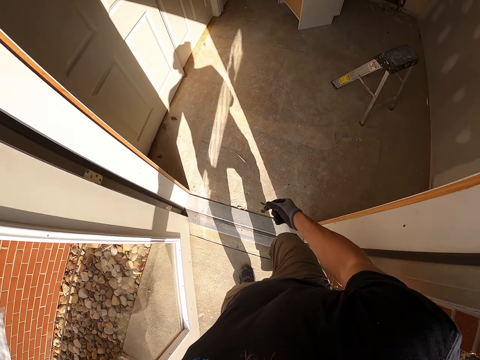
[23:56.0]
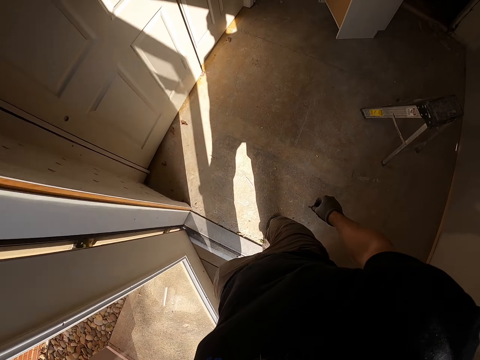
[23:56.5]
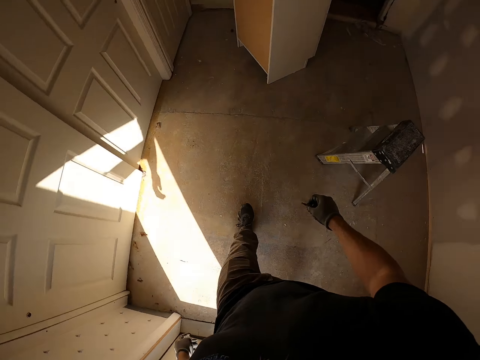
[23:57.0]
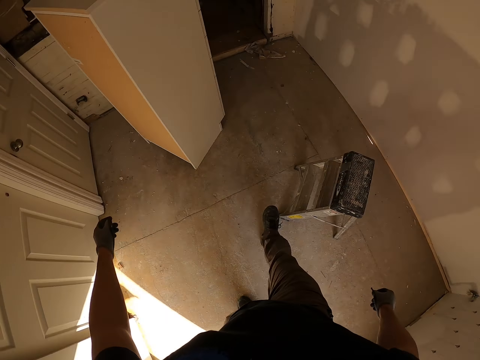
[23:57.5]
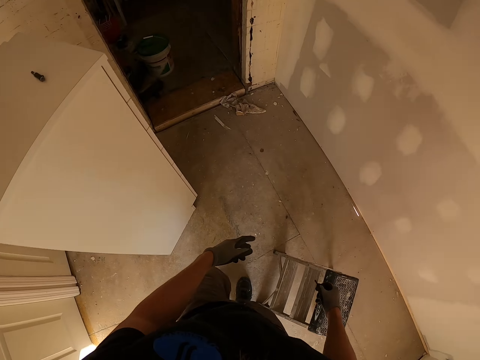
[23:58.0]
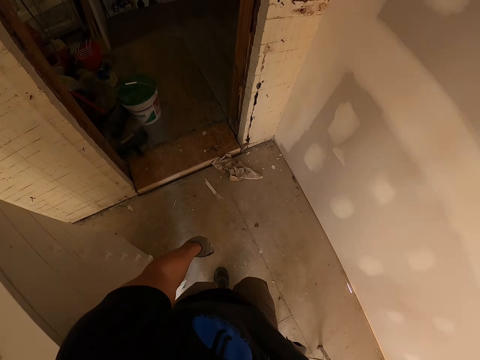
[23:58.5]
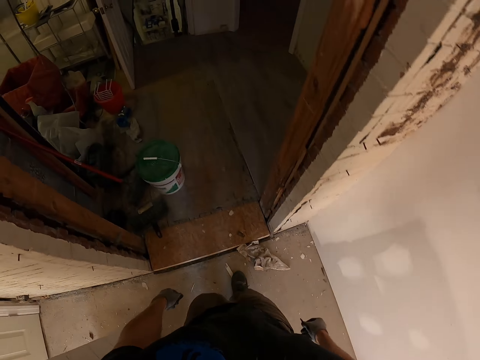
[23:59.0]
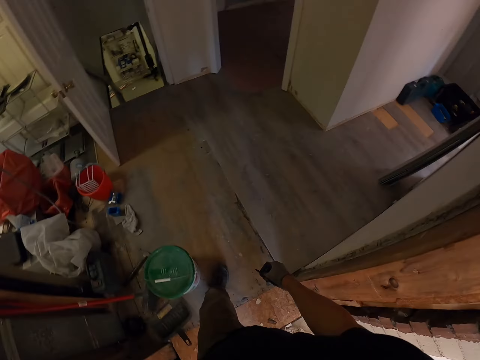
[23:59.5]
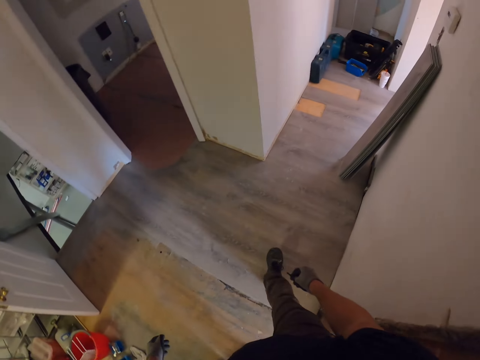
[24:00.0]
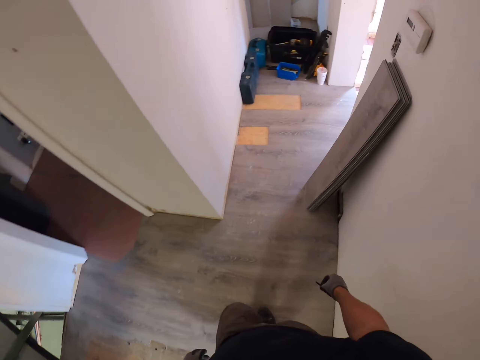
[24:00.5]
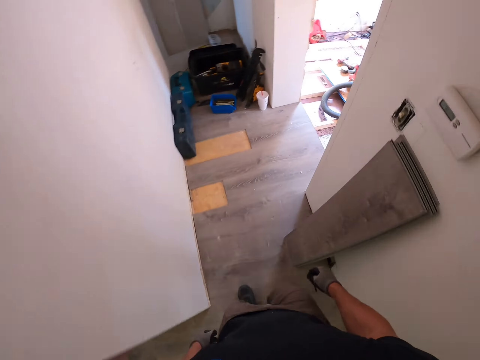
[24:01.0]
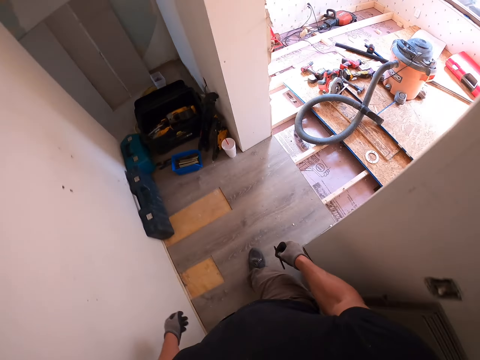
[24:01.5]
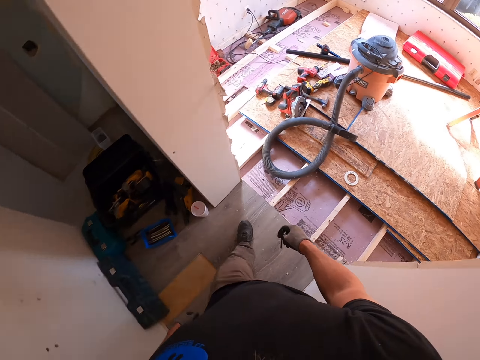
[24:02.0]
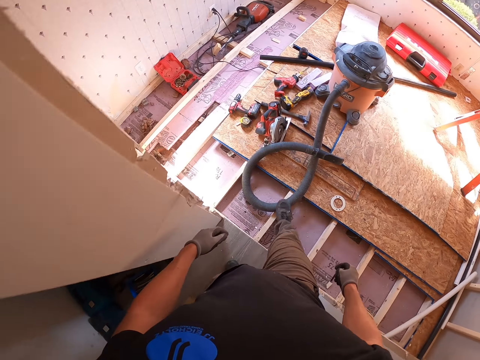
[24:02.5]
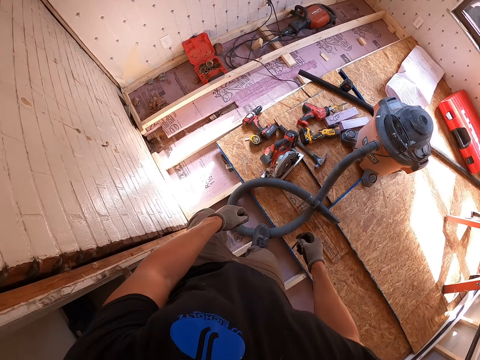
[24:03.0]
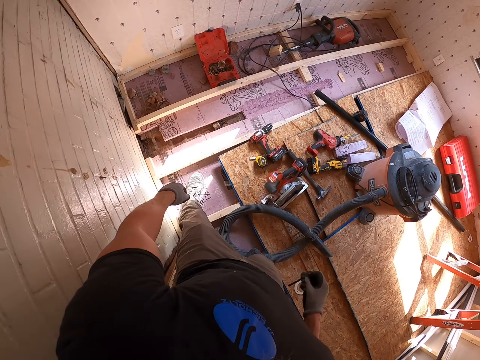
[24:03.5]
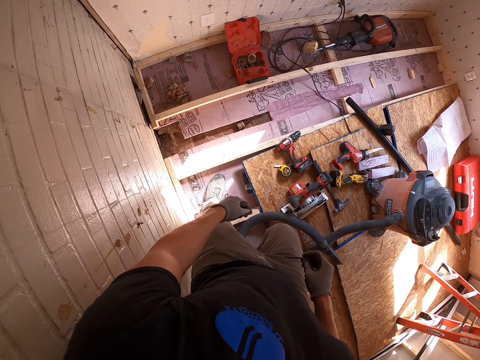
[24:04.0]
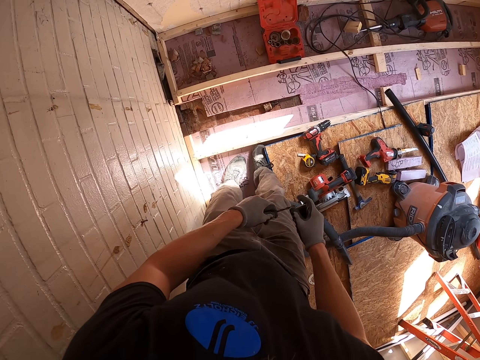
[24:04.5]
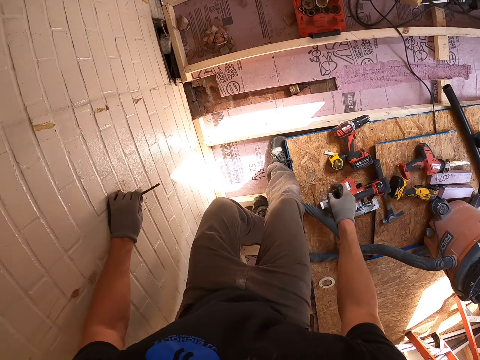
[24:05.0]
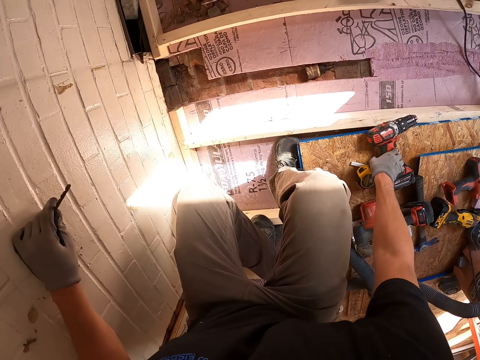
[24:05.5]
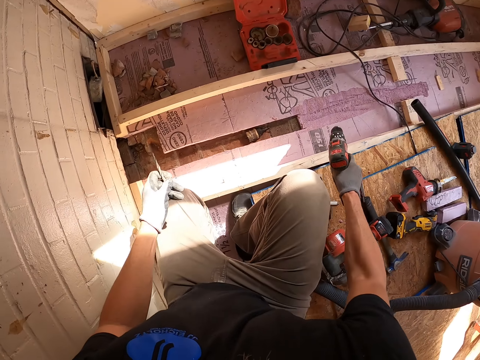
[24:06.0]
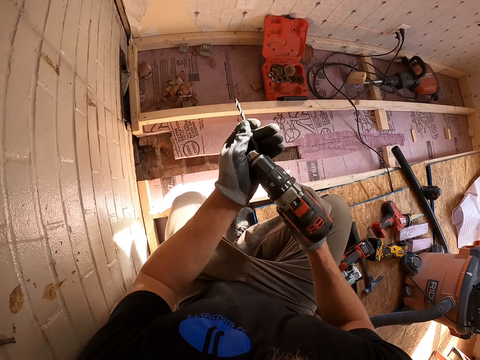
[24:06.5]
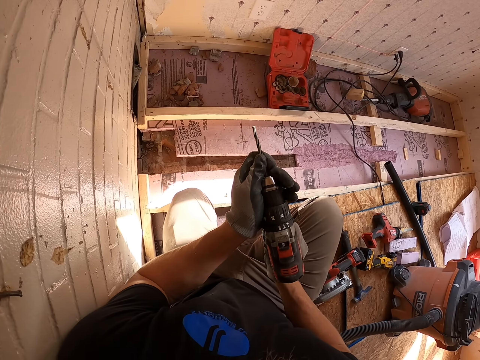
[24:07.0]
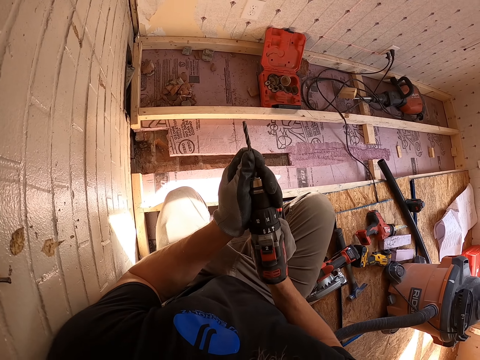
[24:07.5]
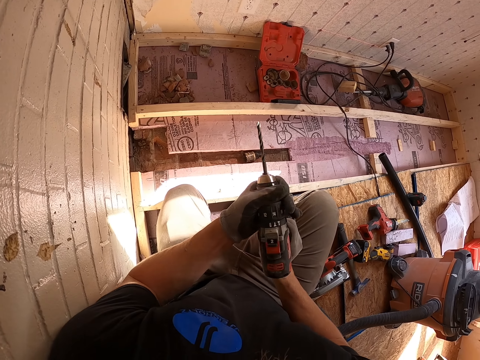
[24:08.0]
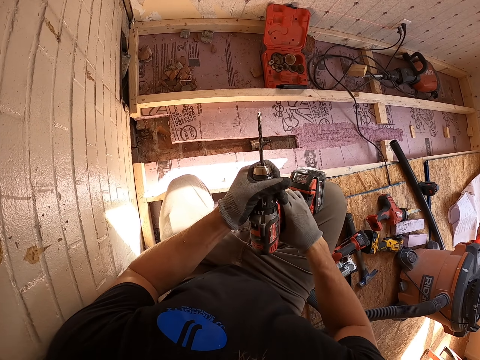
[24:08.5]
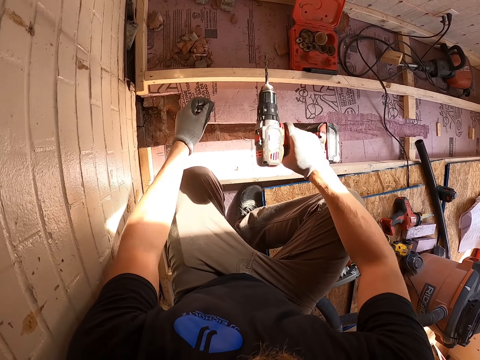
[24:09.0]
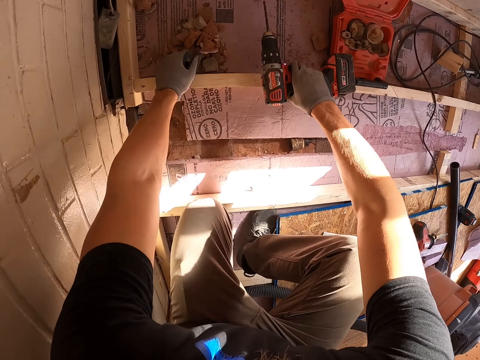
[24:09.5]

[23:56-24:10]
The camera wearer walks around the house. They pick up the driller. They fix the driller. They put the drill bit in the driller.

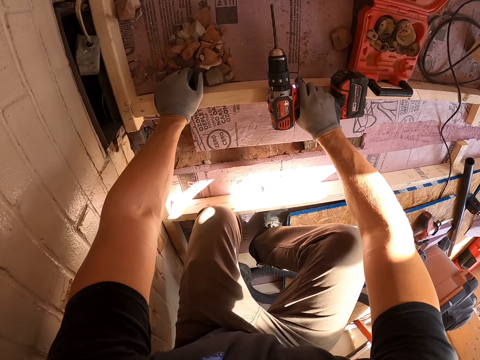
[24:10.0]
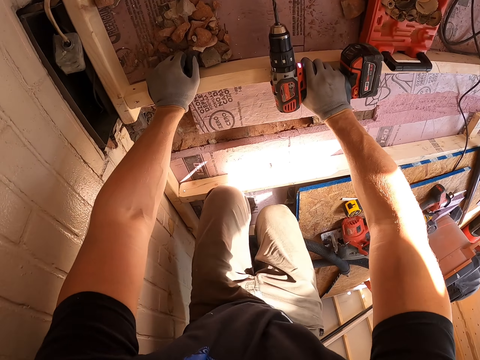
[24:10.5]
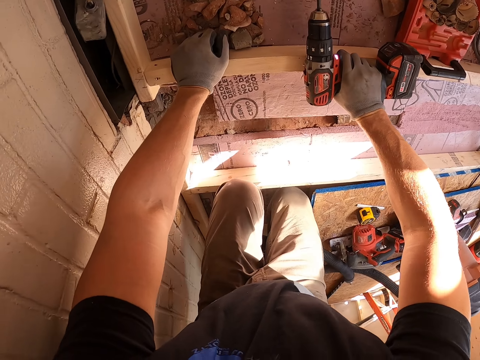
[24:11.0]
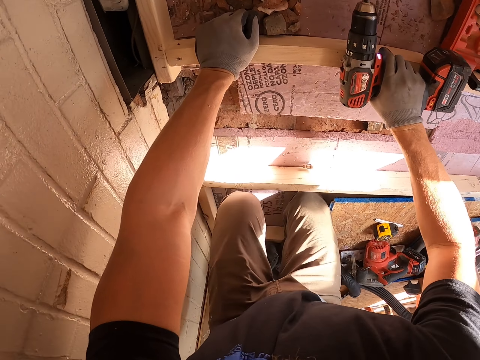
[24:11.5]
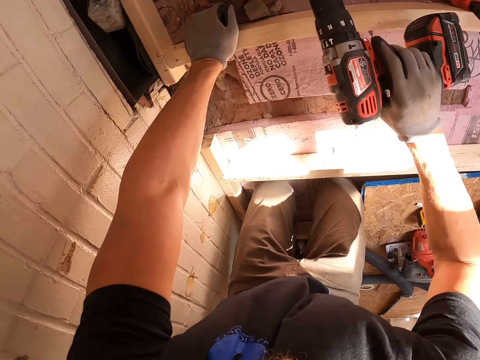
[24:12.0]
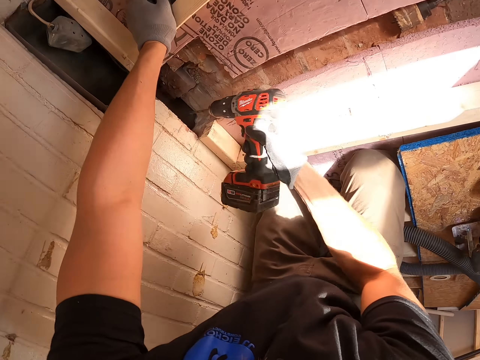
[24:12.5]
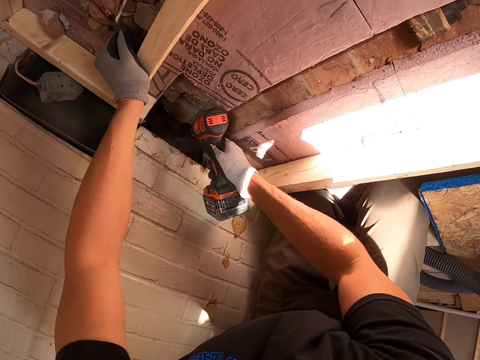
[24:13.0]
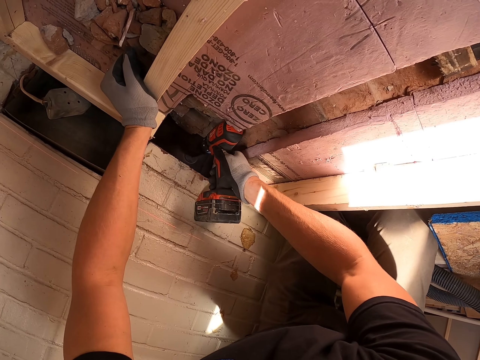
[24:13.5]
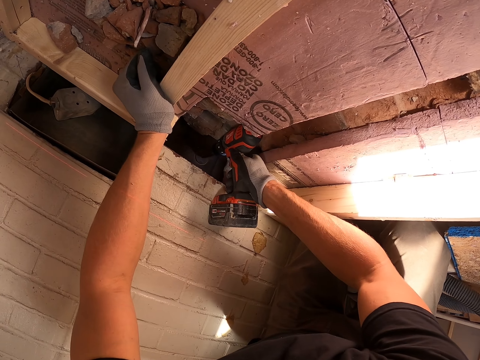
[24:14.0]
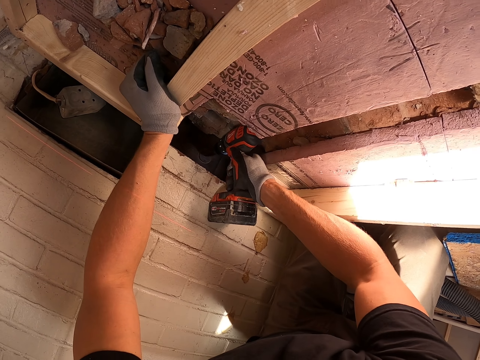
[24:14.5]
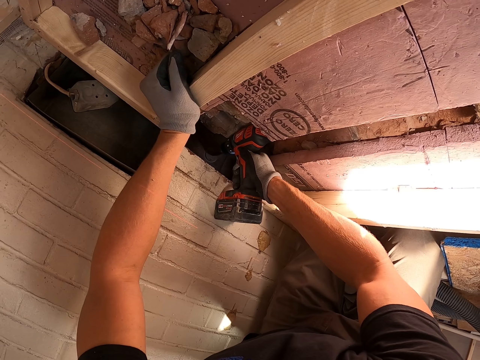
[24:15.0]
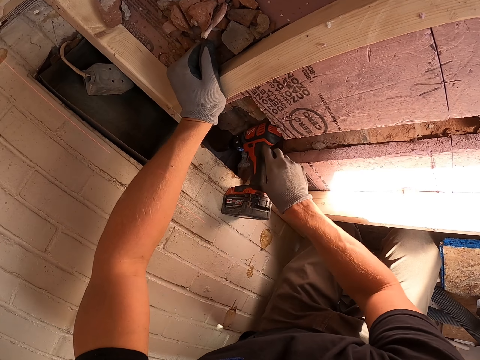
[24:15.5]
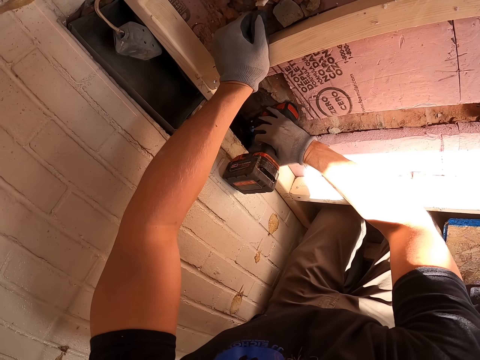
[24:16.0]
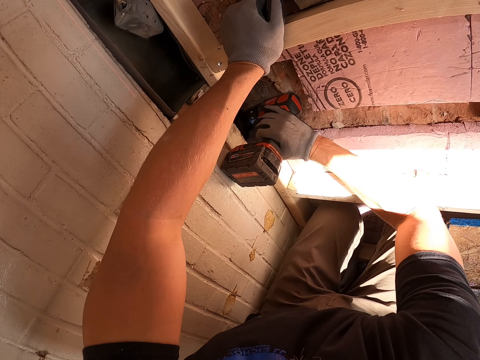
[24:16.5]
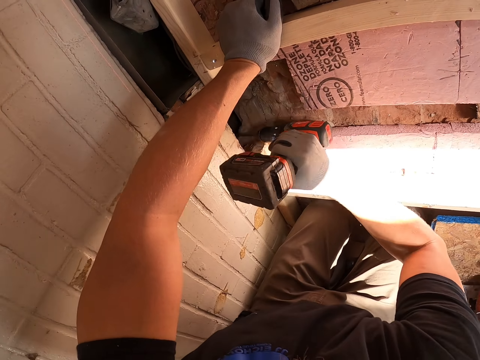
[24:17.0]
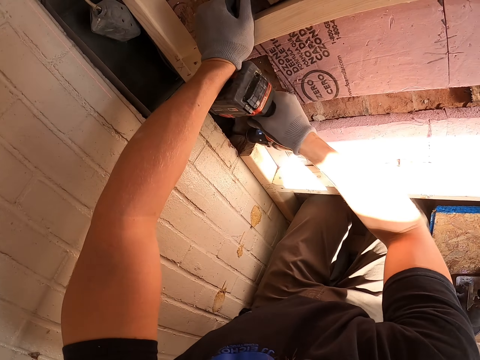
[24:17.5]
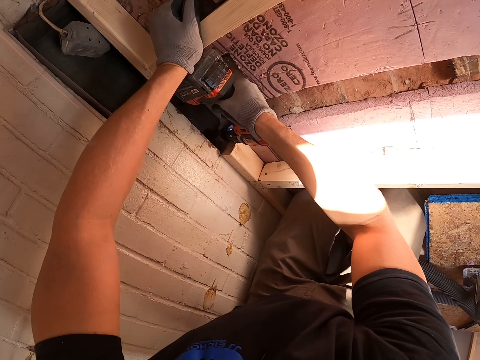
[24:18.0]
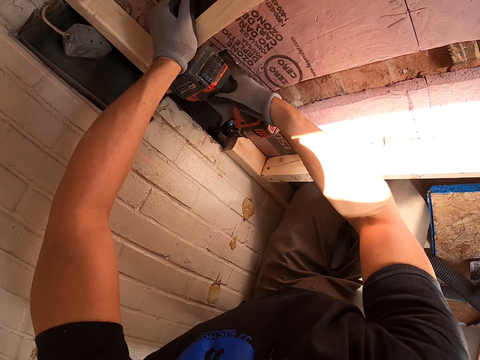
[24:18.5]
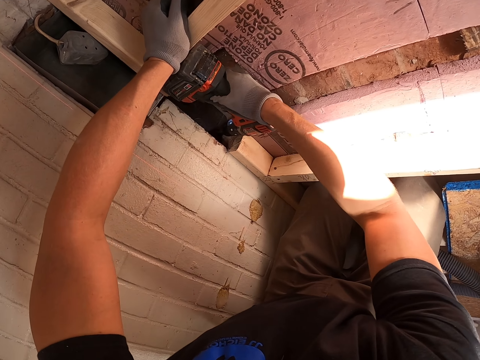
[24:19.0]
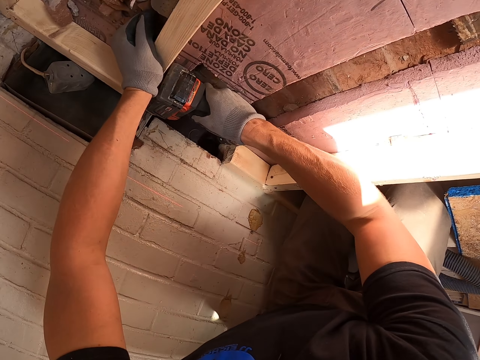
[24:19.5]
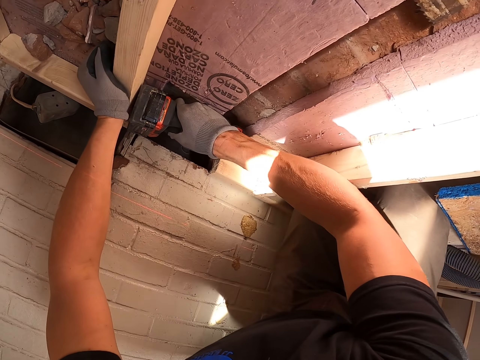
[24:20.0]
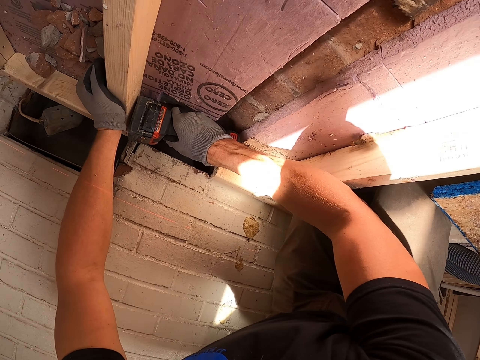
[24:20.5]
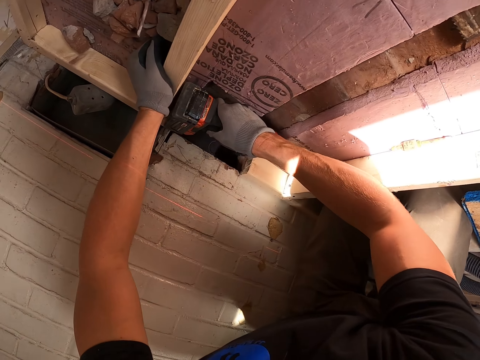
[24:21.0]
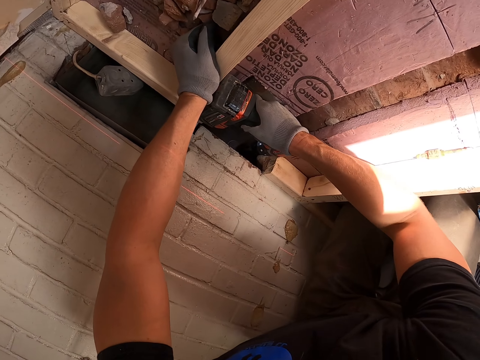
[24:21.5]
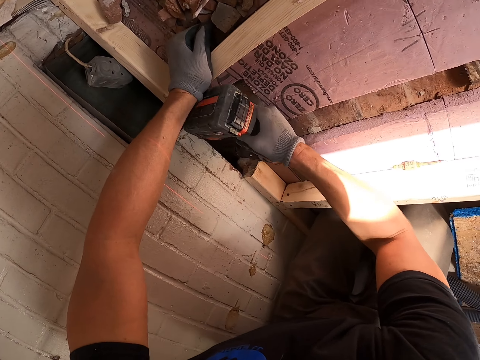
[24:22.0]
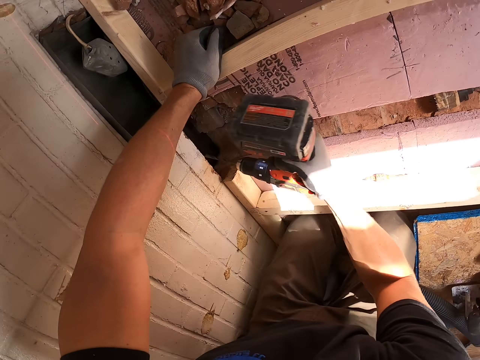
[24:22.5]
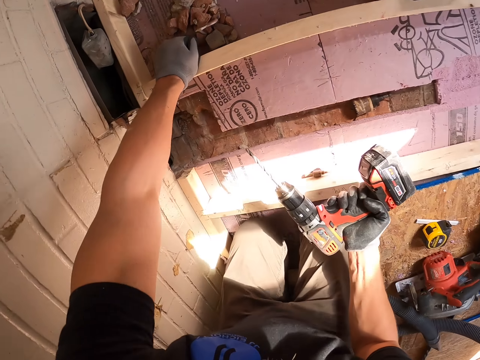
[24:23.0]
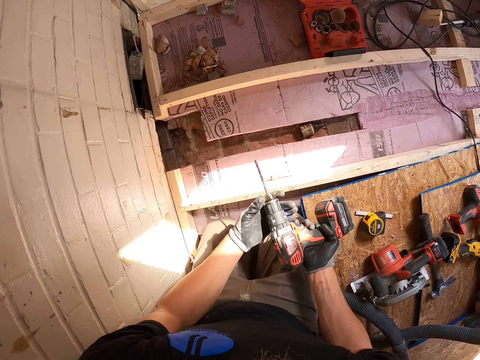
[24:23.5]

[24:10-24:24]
The camera wearer moves. They drill the wall with the driller. They drill the wall with the driller again.
